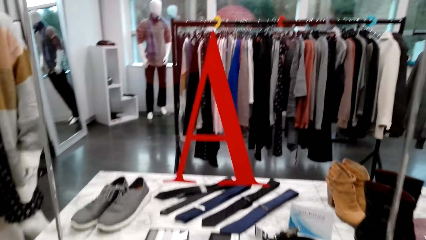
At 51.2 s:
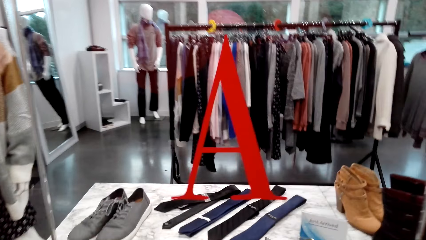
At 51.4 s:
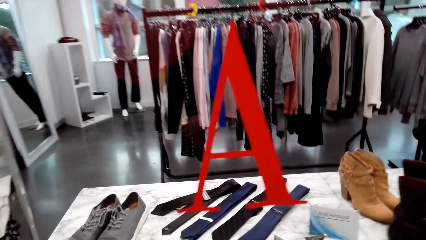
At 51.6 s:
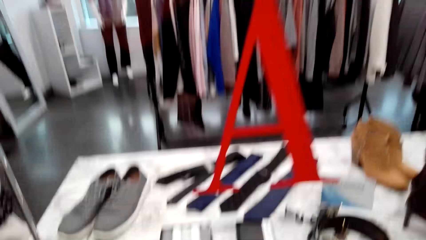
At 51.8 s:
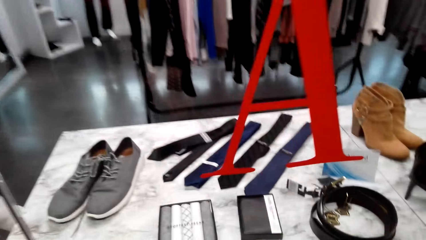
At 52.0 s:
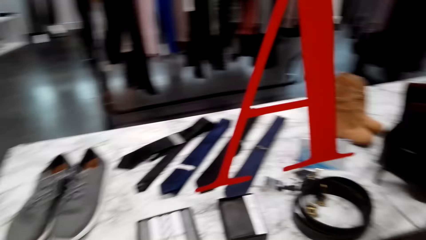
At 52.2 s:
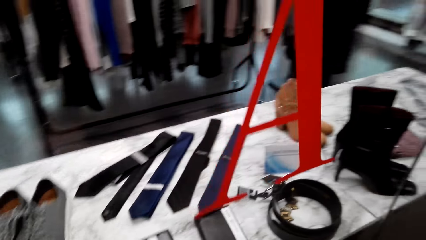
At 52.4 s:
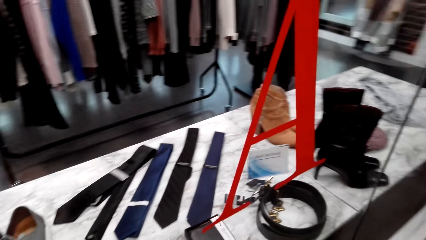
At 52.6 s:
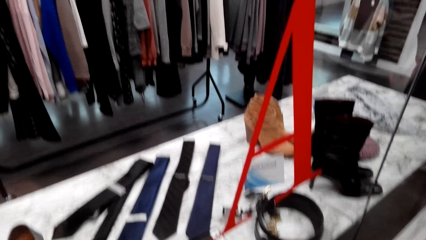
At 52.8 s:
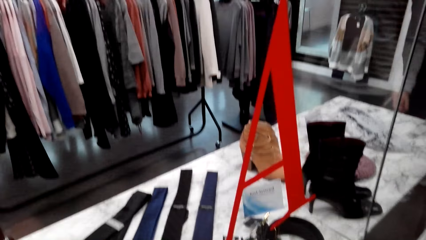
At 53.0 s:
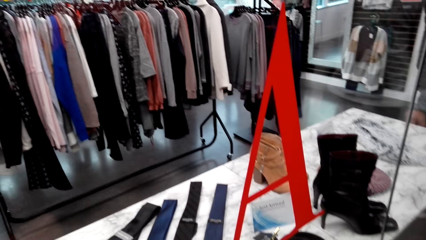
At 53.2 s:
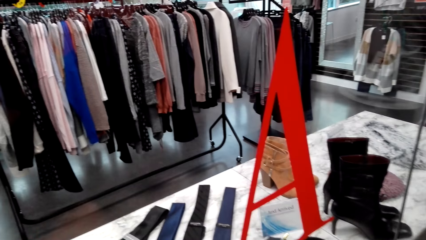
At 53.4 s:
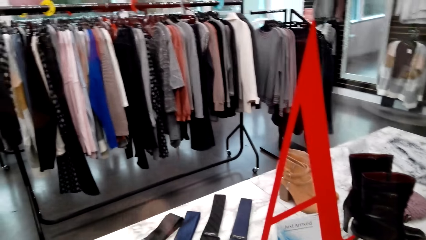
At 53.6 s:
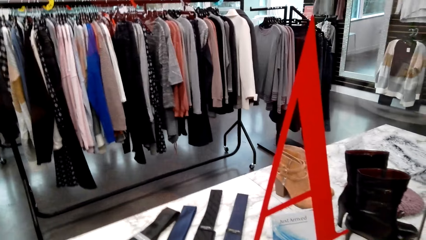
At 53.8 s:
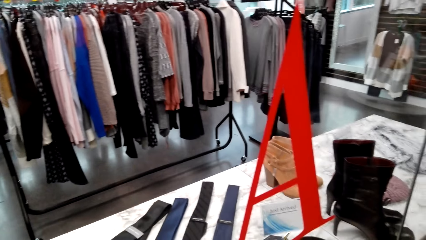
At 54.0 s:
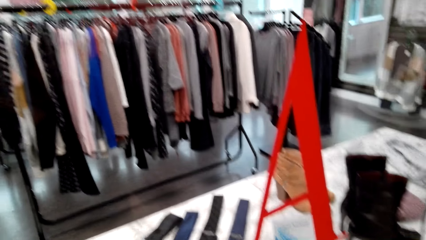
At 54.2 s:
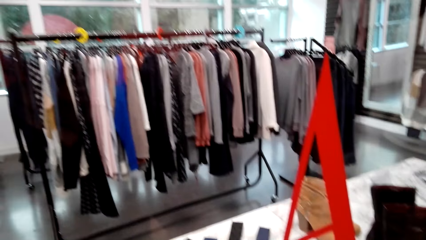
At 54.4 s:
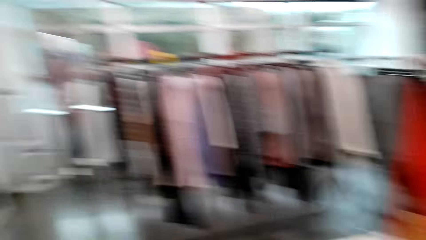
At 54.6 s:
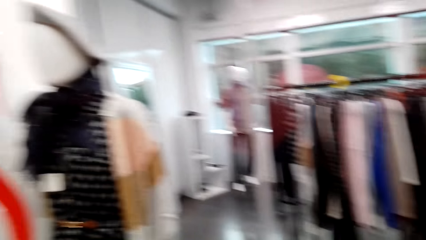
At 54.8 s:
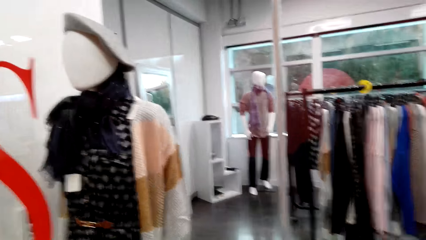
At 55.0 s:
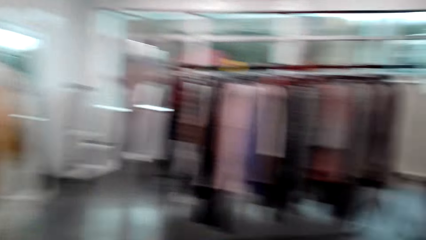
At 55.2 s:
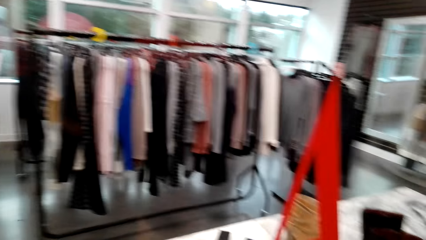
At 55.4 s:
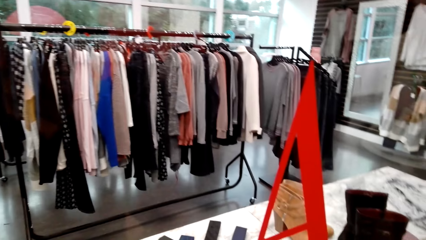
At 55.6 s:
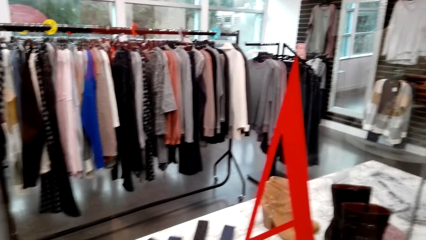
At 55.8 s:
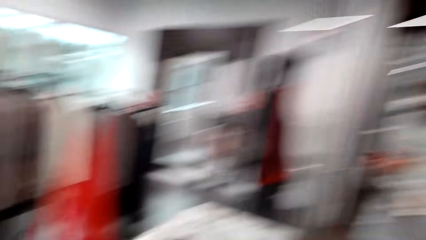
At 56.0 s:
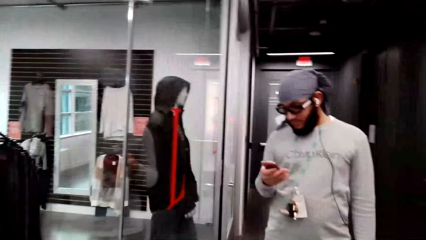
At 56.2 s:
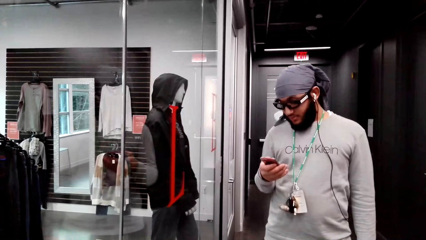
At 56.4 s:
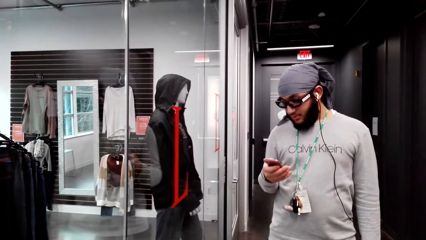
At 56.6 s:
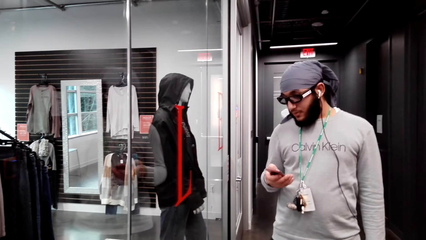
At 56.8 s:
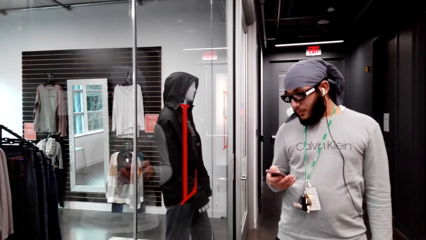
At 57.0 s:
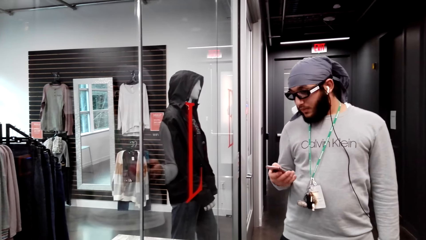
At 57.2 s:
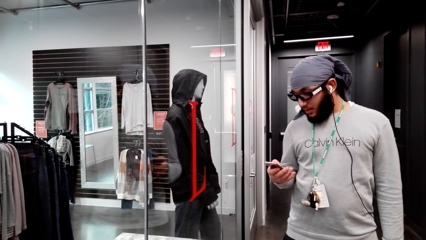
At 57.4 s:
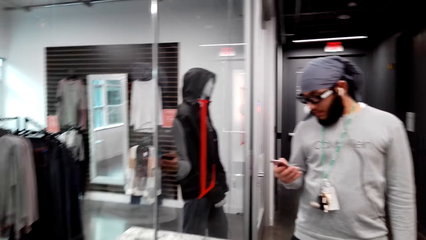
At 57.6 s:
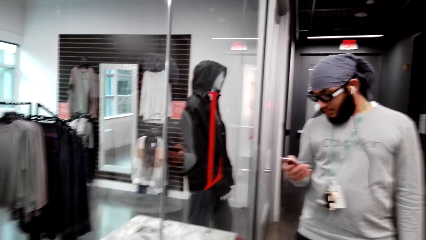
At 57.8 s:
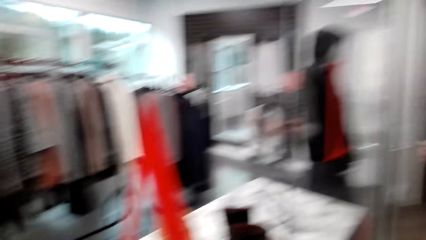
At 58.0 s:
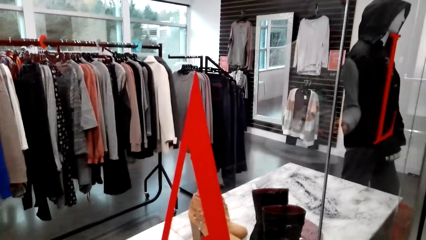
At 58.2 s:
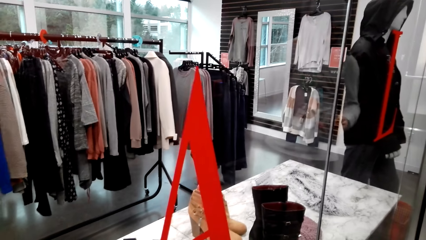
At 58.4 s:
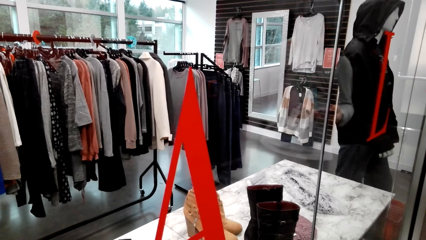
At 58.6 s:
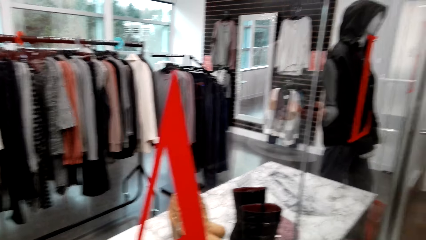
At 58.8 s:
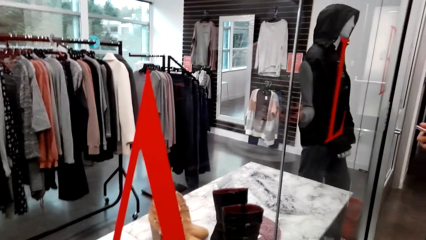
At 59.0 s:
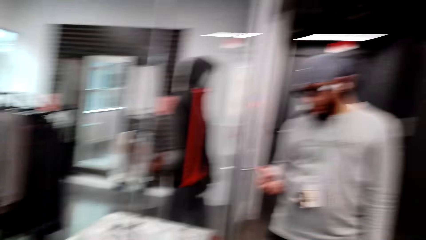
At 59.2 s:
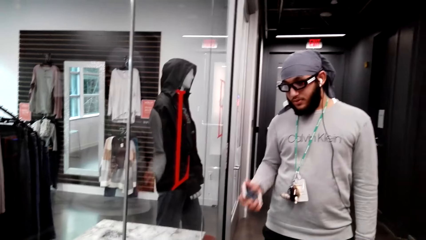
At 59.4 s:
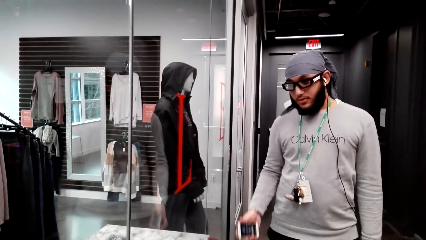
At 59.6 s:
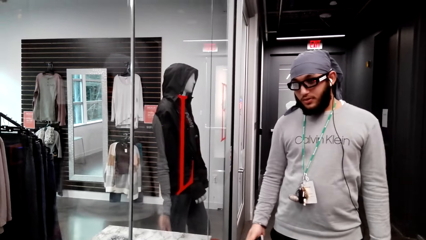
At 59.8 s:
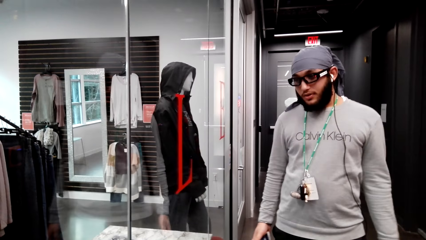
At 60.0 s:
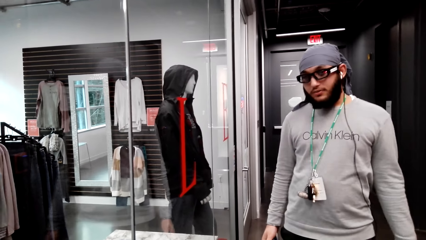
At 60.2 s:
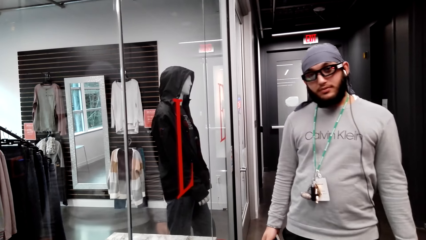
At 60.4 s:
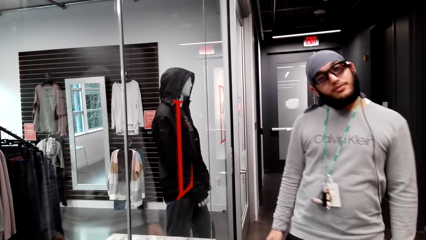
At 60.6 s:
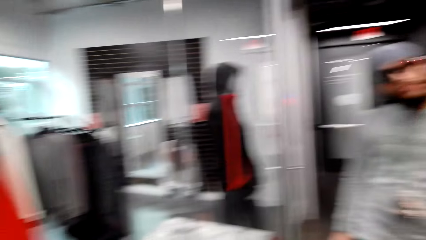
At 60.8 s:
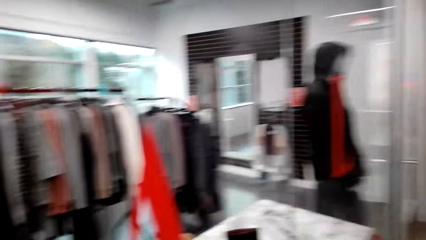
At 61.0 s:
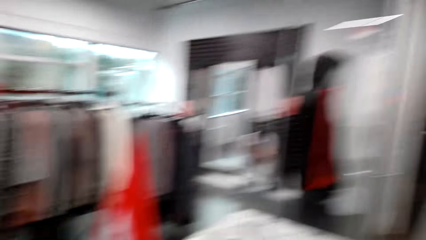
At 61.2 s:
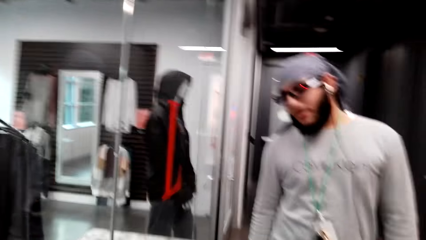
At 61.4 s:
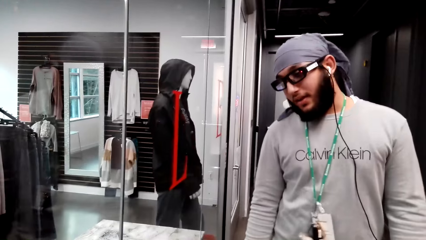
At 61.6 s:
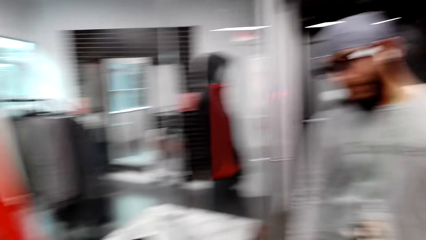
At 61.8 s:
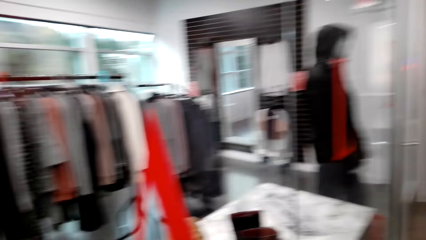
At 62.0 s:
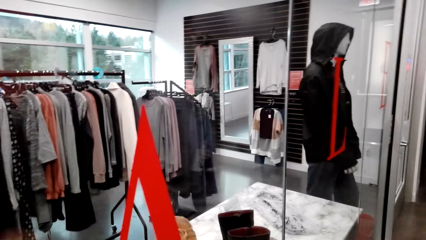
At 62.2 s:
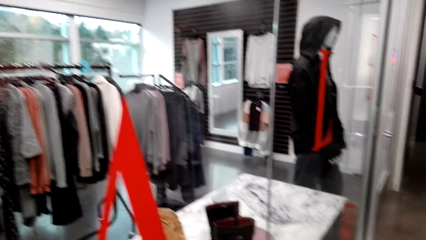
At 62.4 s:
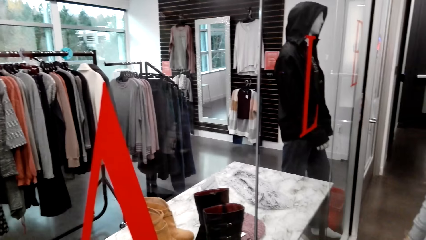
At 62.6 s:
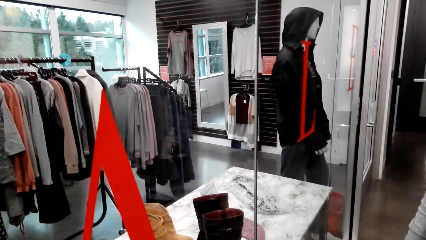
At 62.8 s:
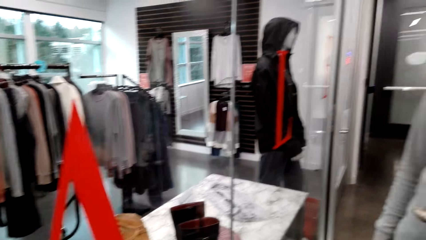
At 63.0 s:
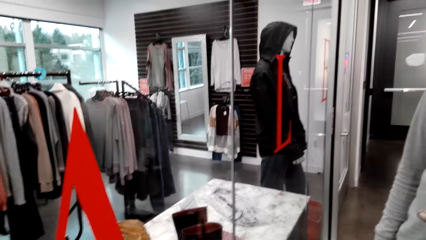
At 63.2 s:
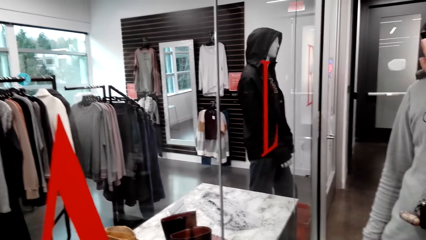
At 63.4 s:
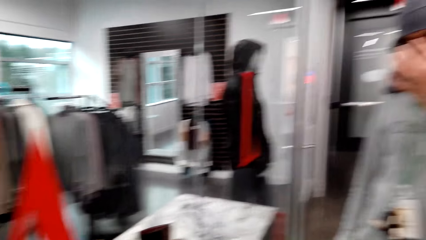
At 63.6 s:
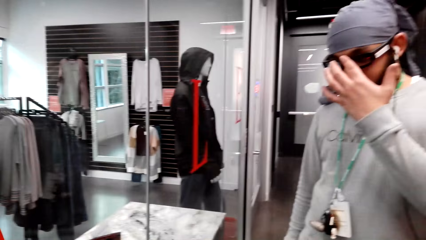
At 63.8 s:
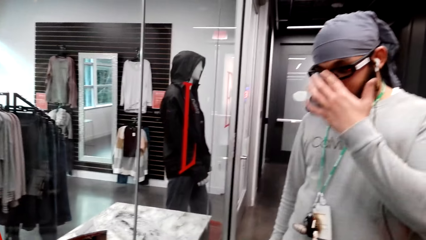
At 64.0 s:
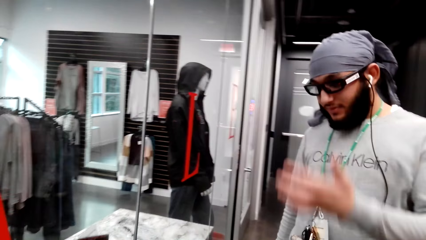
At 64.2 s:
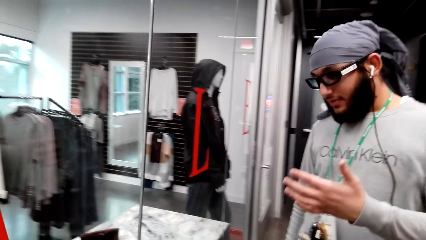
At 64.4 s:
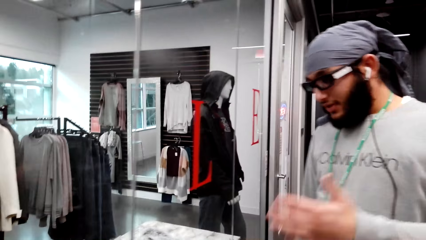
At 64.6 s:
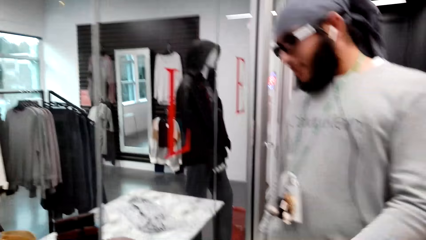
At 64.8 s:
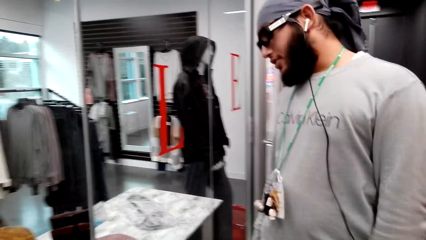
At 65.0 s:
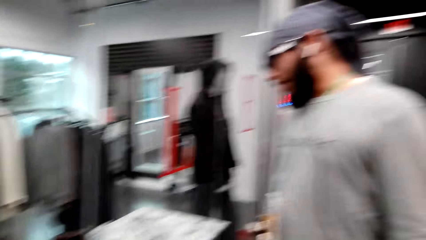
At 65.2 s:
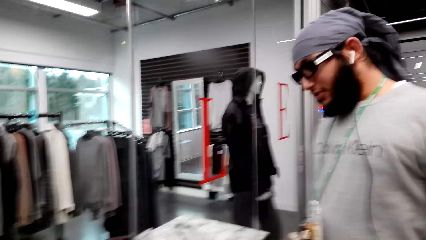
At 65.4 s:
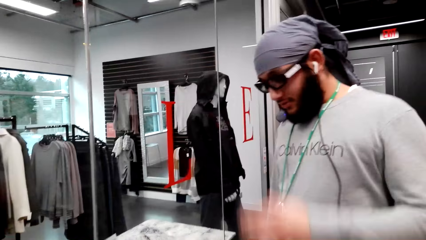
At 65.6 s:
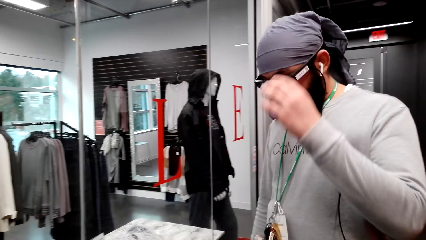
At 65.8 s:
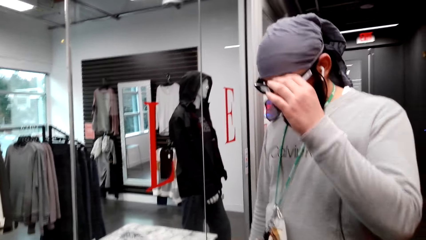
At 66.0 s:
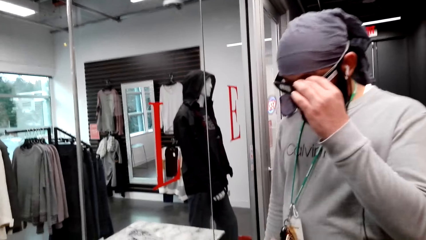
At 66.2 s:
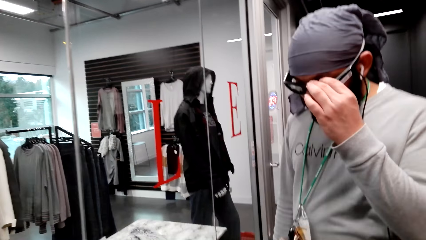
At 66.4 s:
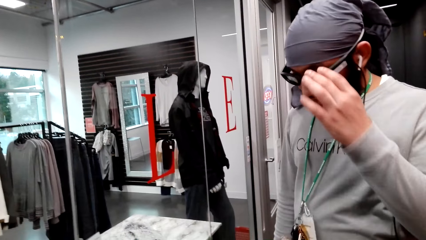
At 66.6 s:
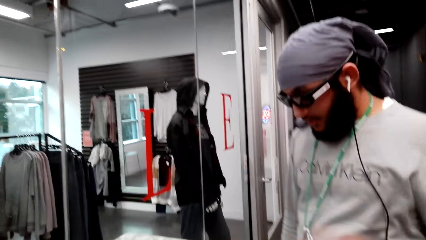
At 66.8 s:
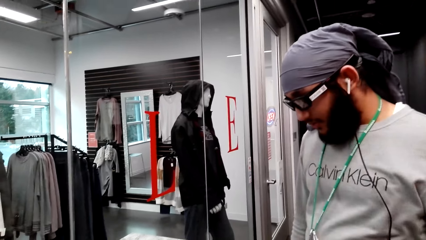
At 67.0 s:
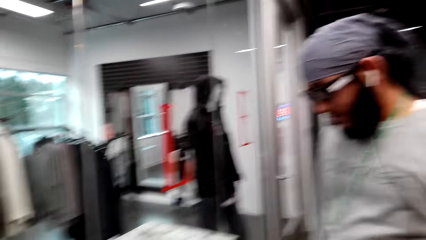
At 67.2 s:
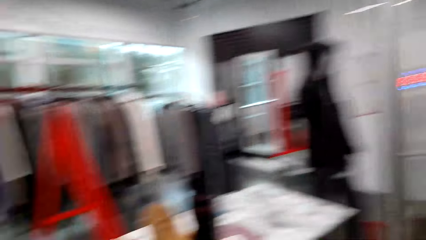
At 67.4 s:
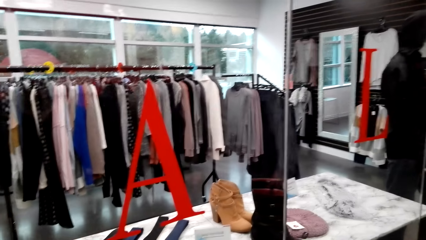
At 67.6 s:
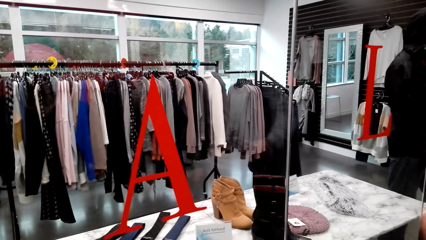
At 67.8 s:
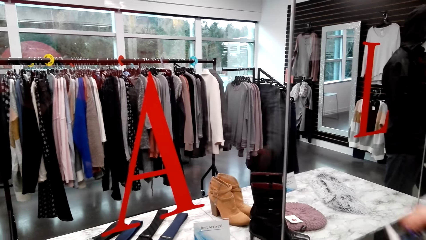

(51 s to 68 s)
A person operates the phone. The camera wearer looks around. They look around again.
